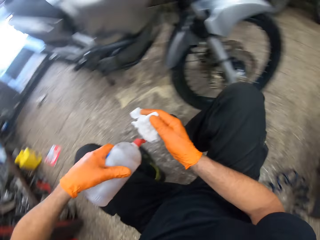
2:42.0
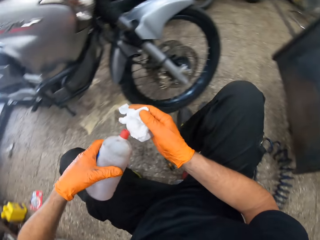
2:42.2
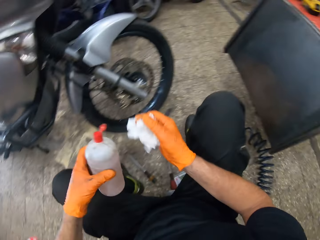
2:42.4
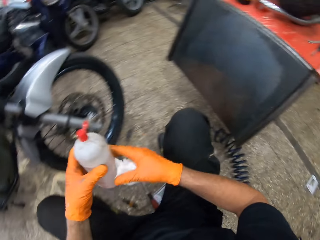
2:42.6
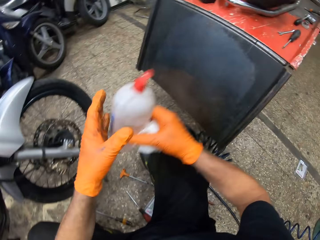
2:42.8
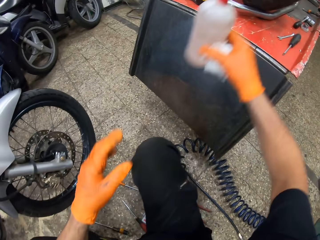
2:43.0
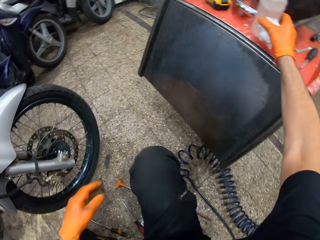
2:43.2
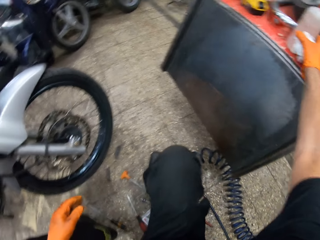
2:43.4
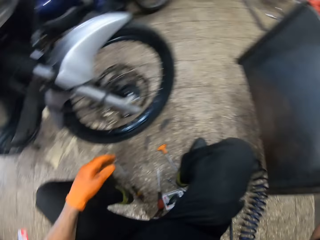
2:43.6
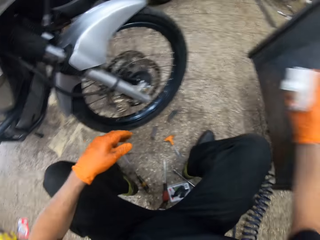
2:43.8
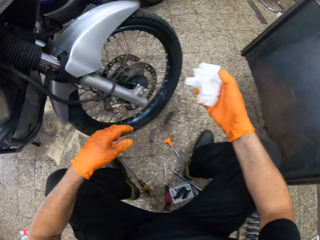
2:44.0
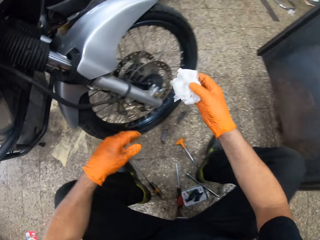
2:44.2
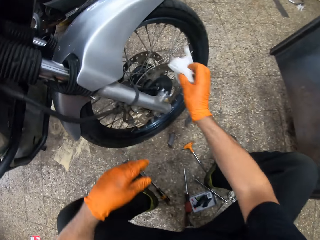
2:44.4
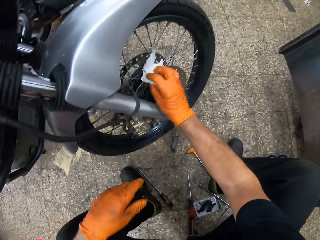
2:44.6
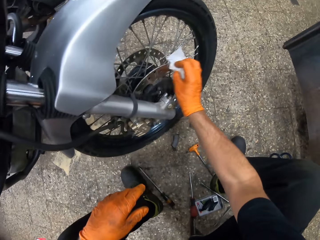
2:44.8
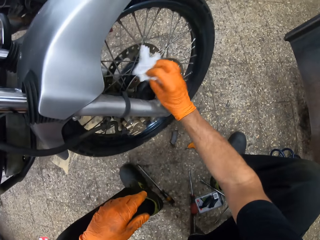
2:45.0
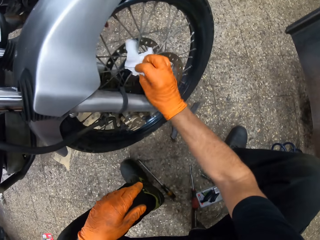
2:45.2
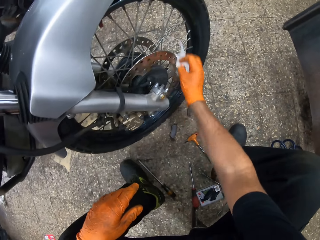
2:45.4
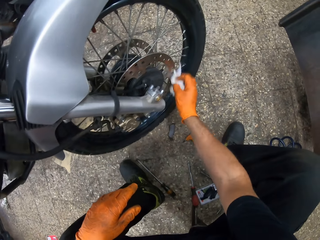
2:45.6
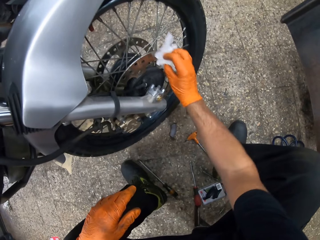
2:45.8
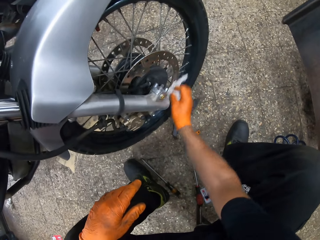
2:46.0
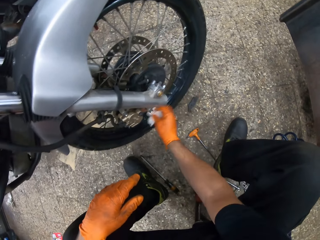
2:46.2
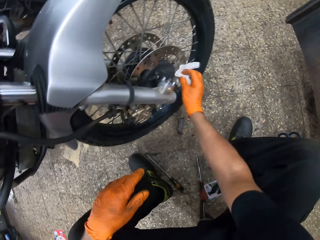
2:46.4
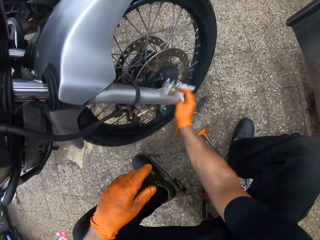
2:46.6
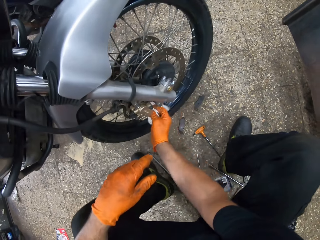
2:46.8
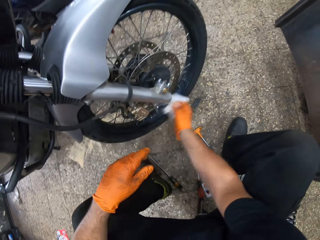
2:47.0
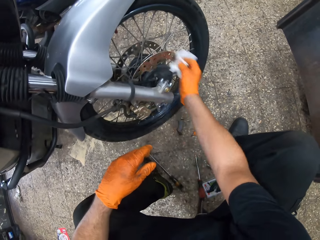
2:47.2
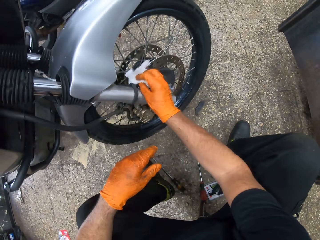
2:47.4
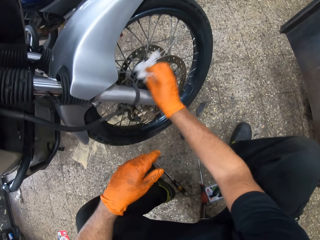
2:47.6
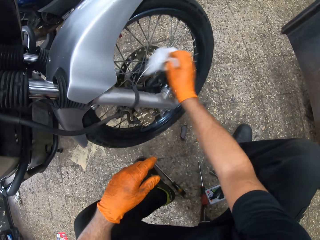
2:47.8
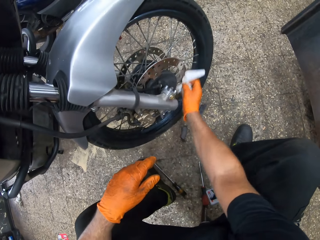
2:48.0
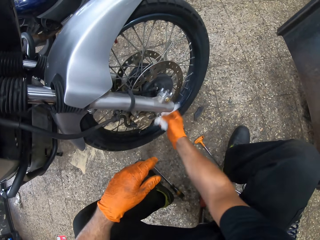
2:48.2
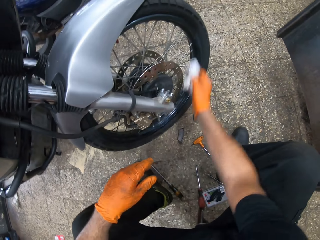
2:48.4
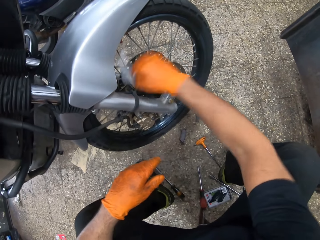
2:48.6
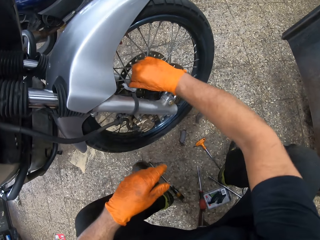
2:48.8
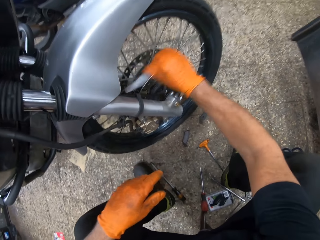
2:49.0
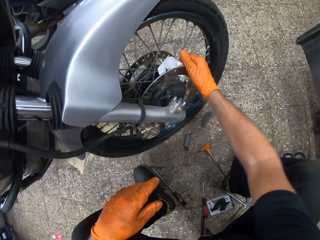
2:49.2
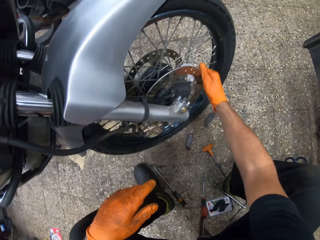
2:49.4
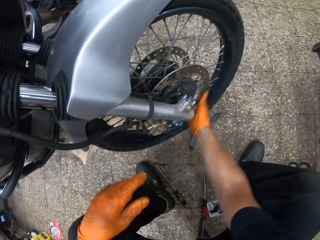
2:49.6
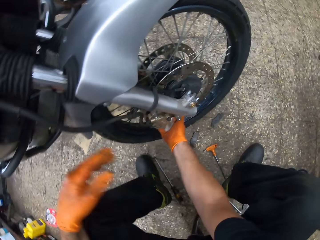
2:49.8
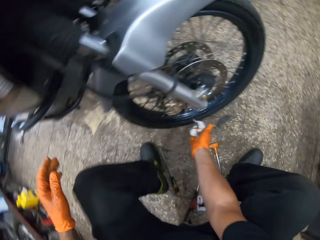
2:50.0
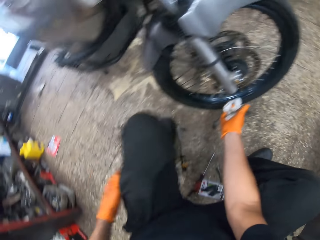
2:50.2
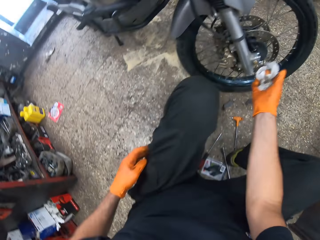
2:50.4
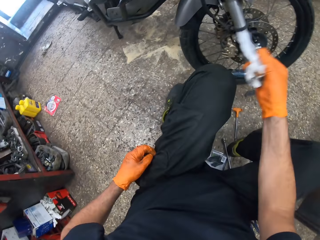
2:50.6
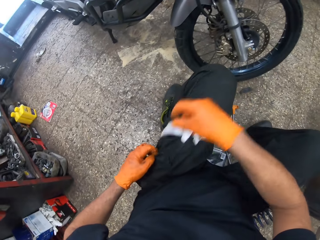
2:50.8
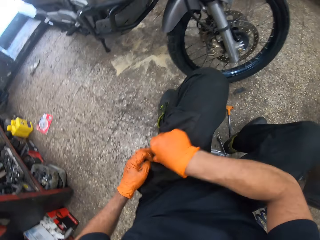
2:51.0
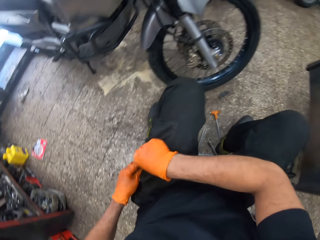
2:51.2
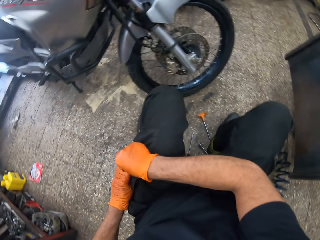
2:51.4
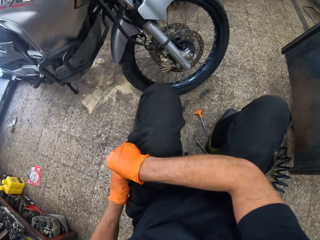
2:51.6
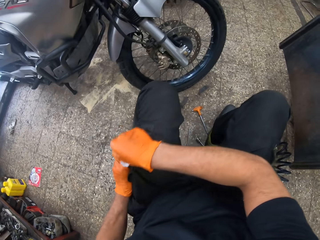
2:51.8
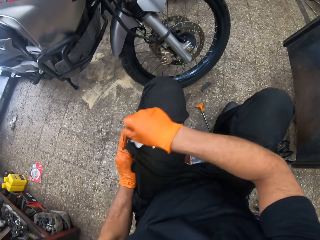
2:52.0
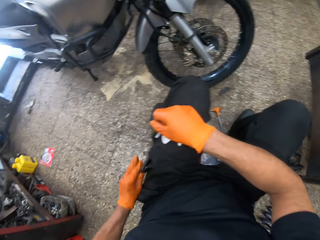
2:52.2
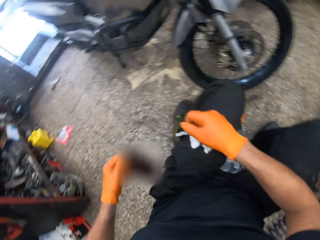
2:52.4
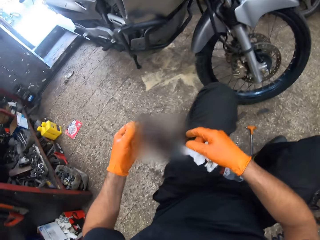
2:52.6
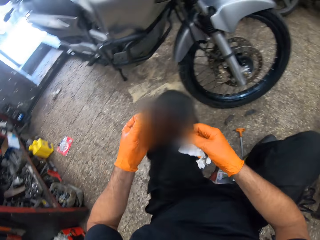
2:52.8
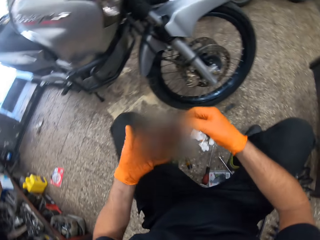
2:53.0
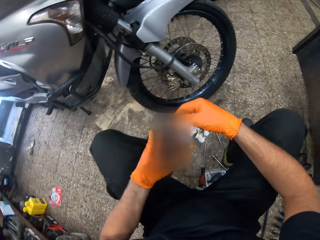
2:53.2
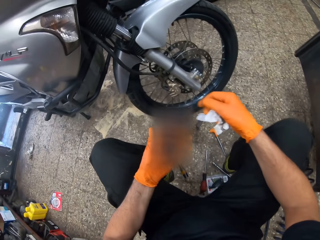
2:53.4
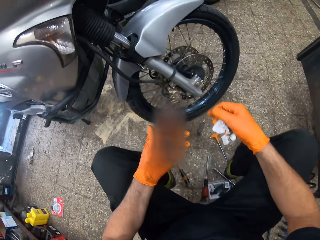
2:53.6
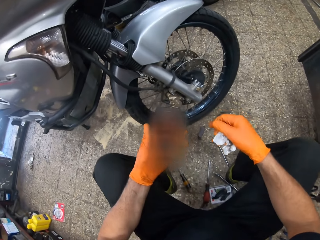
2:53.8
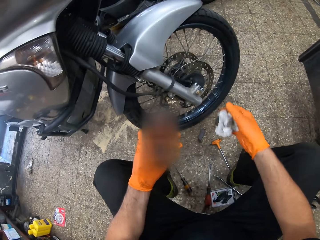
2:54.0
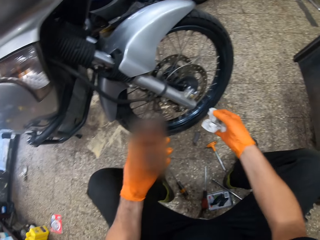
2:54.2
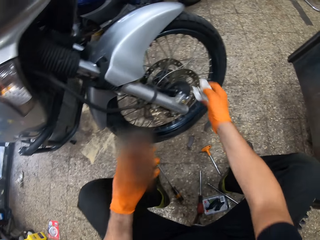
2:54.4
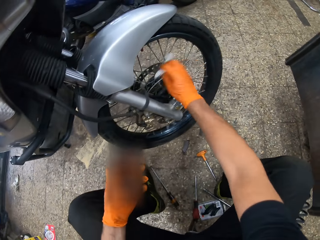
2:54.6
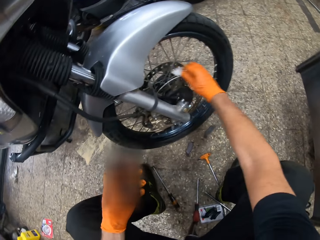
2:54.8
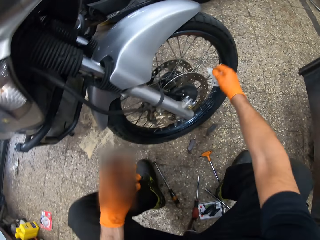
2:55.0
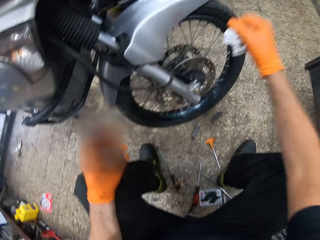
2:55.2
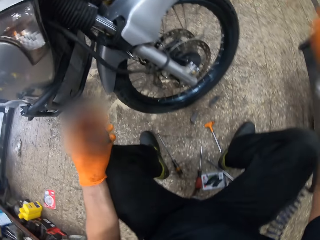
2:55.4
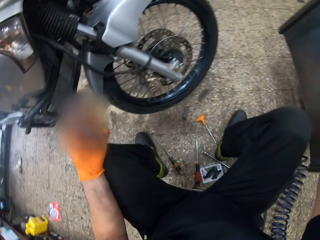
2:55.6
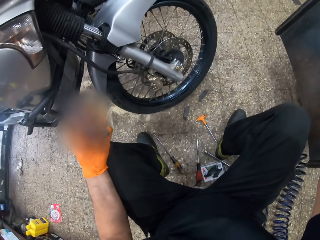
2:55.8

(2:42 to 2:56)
The camera wearer moves aside. He passes the bottle to his right hand. He places the bottle on top of the tool box. He drops the bottle on the worktop. He moves the right hand. He cleans the motorcycle's rotor with the napkin. He moves the left hand. He touches the left pocket. He puts his left hand in his pocket. He touches the left pocket with both hands. He brings out his phone from his pocket. He lifts the phone. He holds the phone with both hands. He lets go of the phone with the right hand. He moves the right hand. He cleans the motorcycle's rotor with the napkin. He lifts the right hand.
